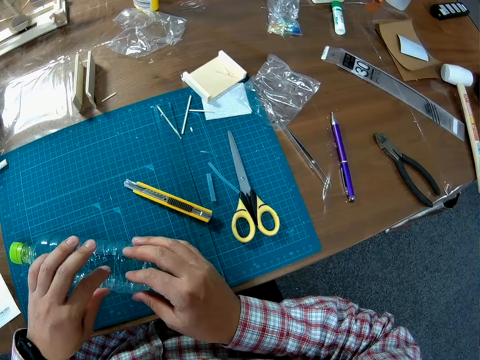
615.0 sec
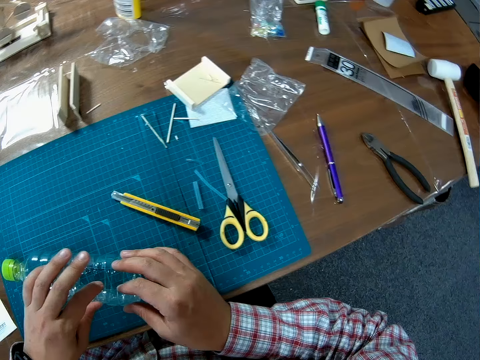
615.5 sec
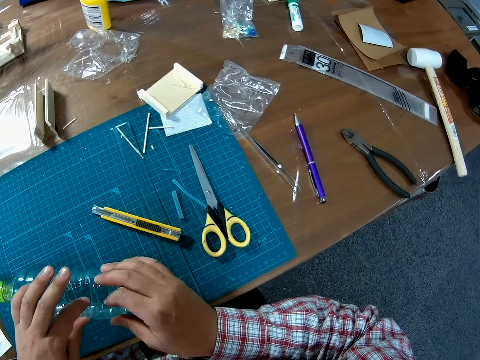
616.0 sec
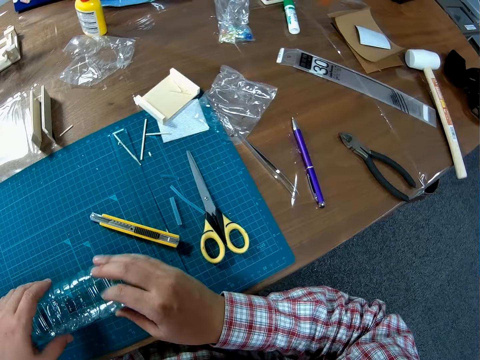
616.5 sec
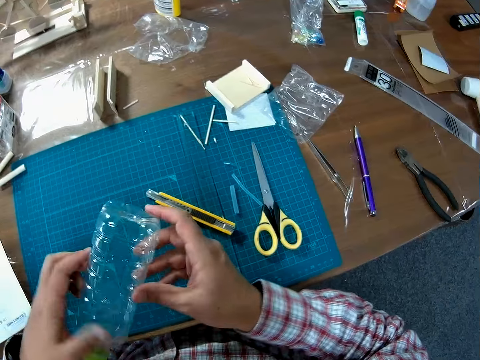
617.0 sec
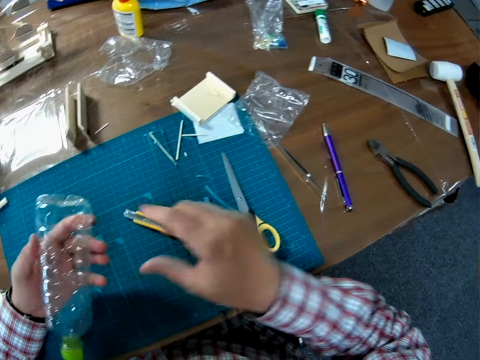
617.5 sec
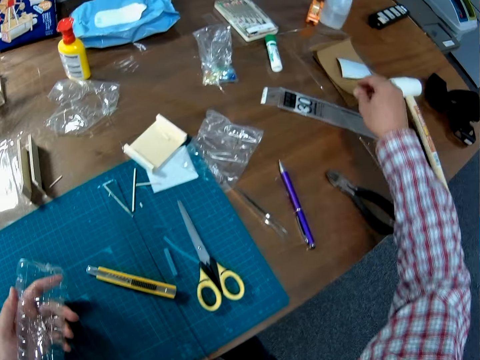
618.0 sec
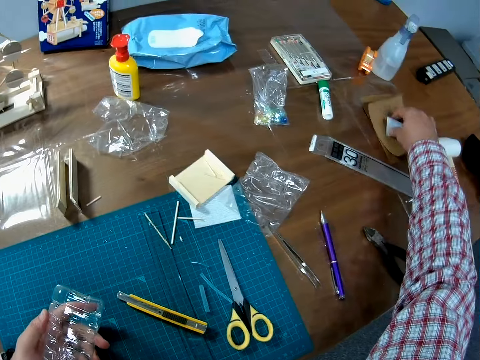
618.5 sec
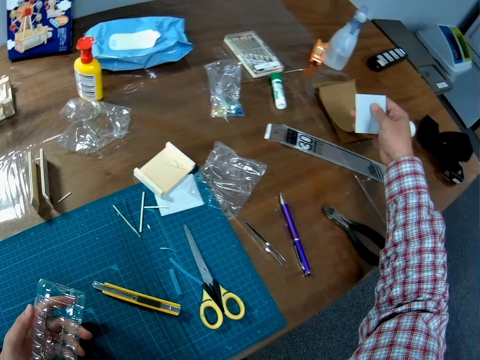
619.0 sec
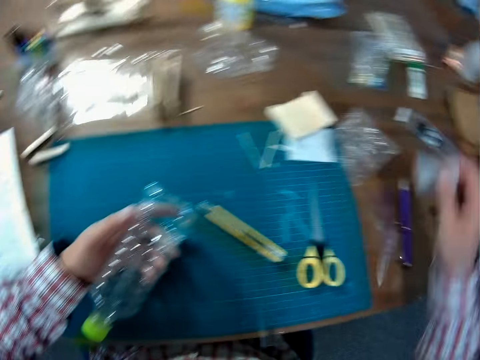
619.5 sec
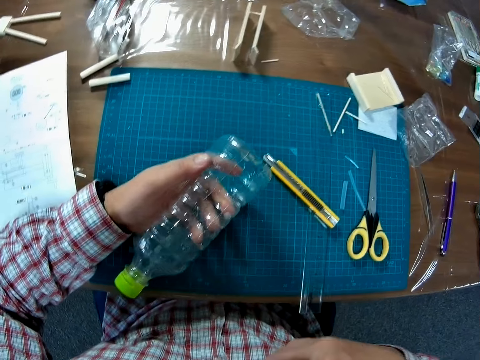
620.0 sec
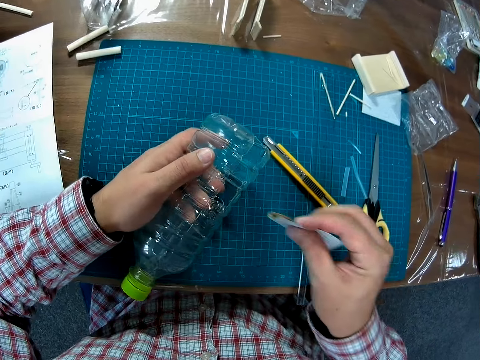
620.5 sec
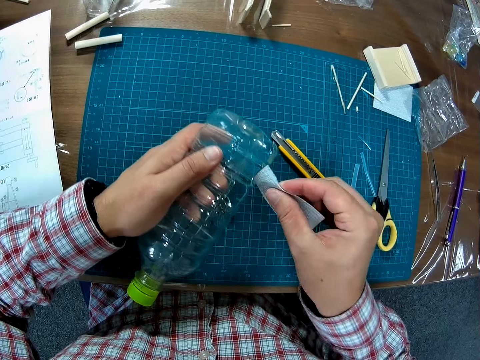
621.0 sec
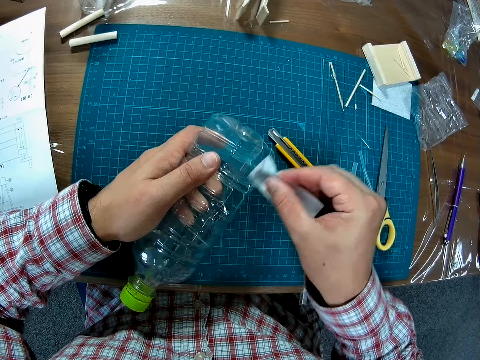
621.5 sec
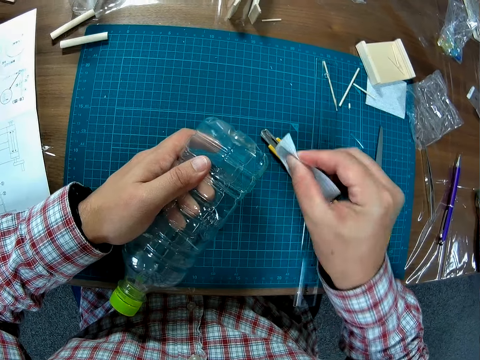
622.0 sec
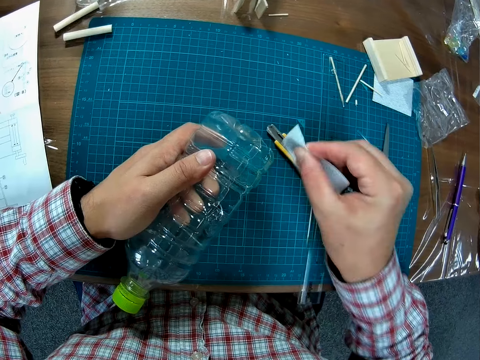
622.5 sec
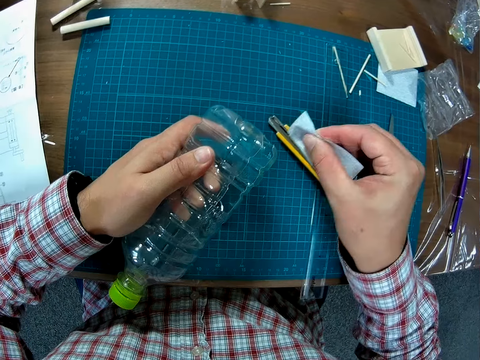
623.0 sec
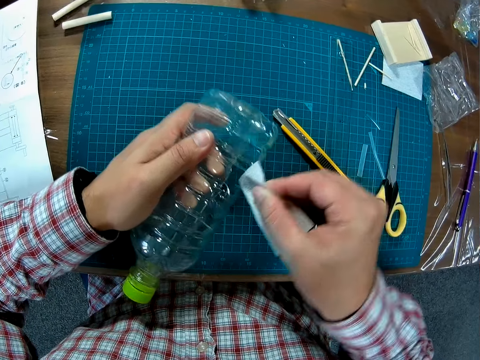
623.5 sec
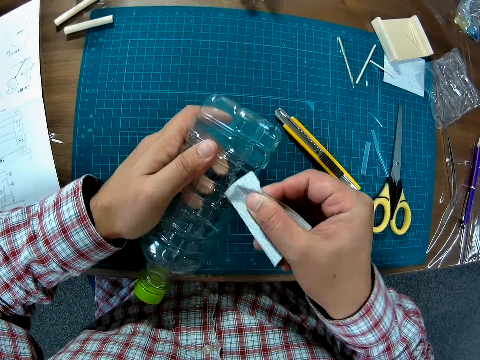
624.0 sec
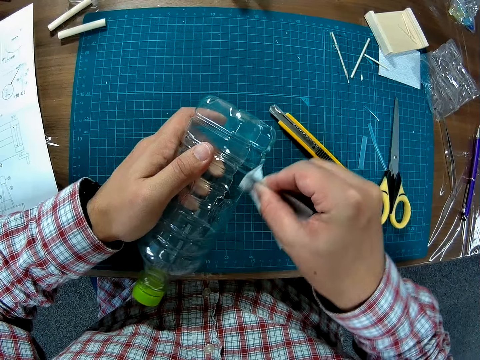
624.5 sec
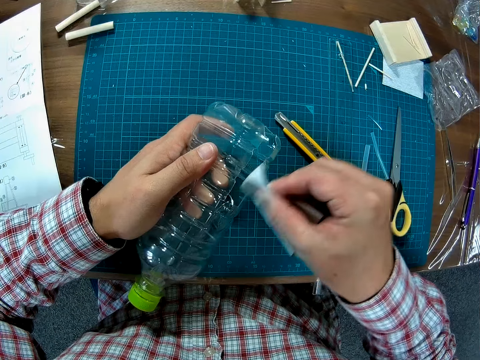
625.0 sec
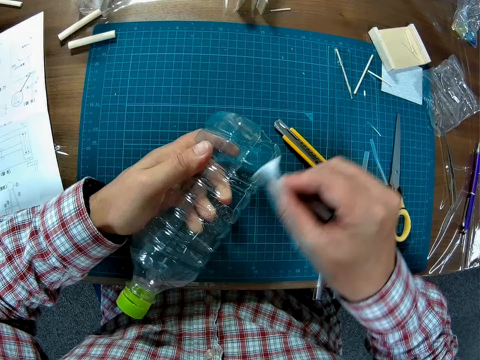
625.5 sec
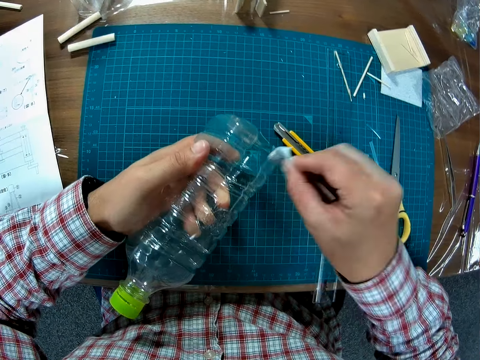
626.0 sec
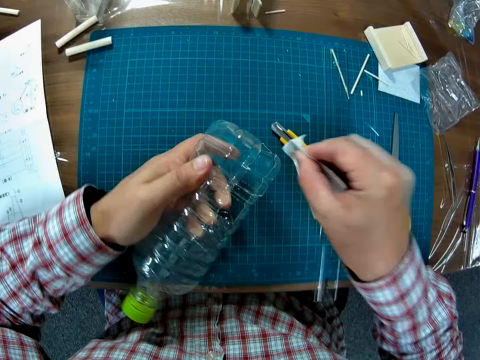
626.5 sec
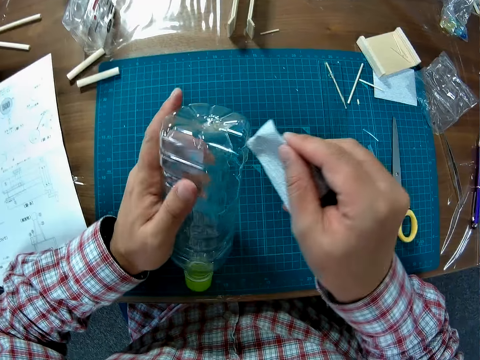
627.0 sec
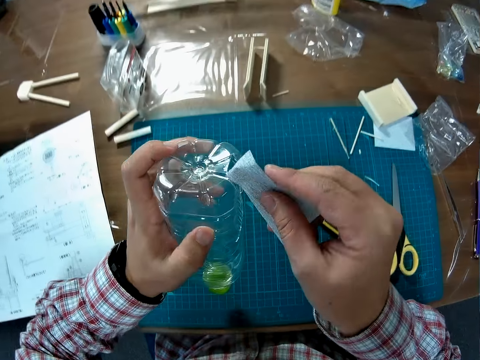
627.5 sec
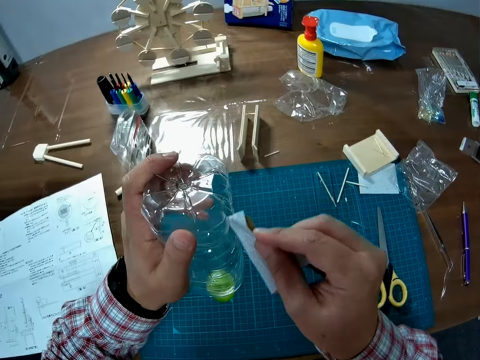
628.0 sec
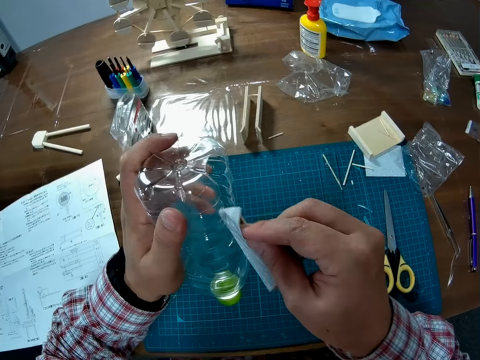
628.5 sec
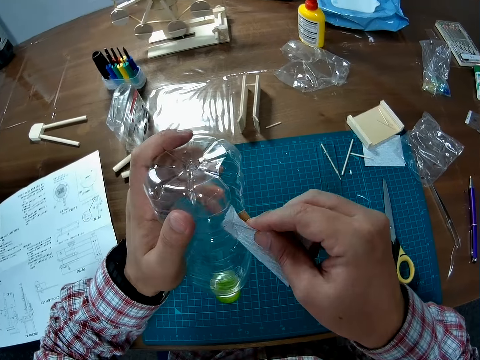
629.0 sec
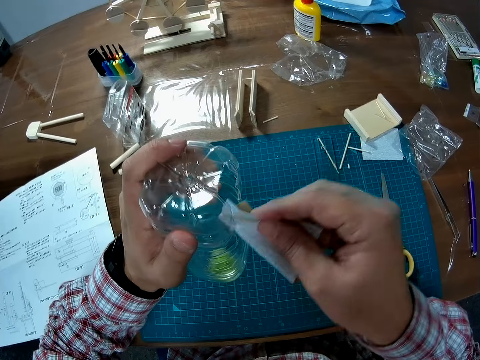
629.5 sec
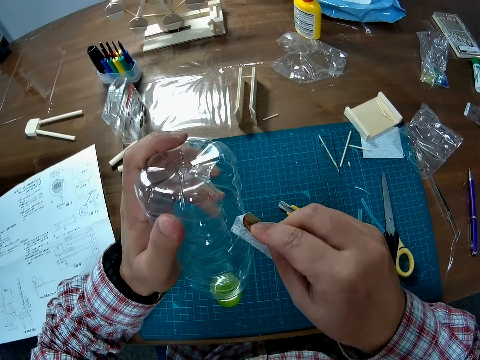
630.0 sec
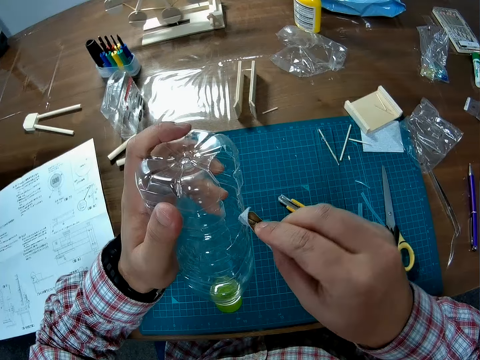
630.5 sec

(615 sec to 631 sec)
The camera wearer presses the edge of plastic. They pick up the plastic bottle. They pick up the sandpaper. They scratch the sandpaper on the bottle. They turn the bottle. They scratch the sandpaper on the bottle.

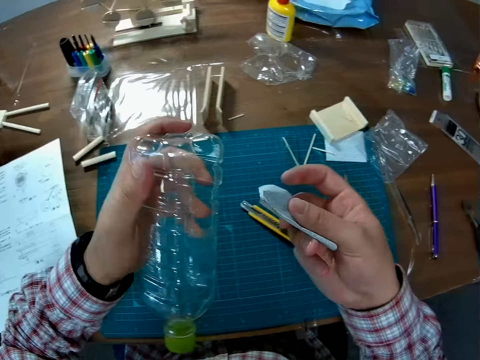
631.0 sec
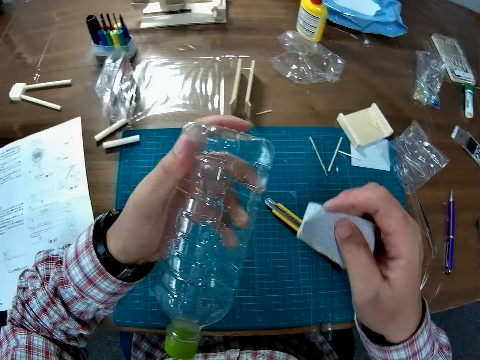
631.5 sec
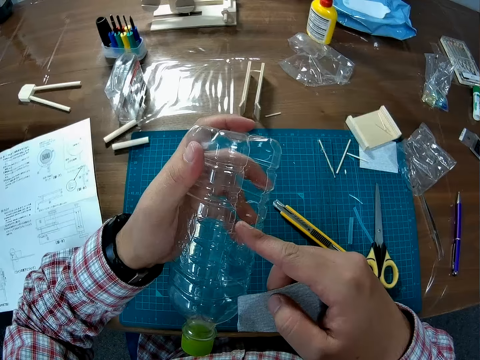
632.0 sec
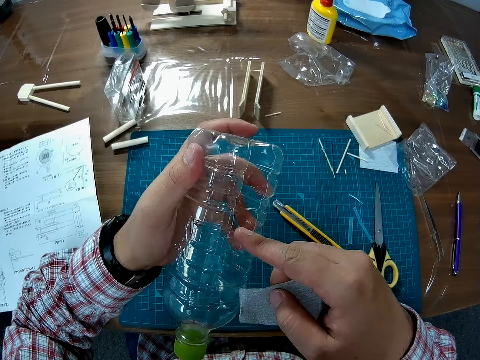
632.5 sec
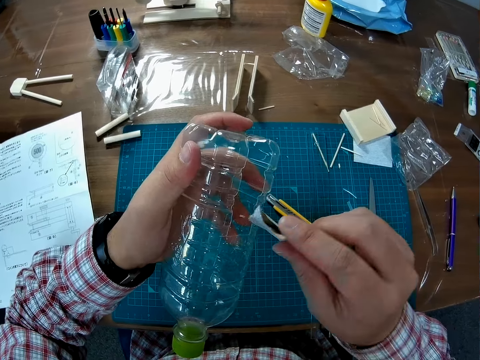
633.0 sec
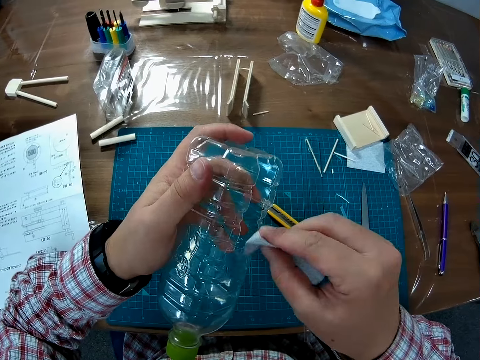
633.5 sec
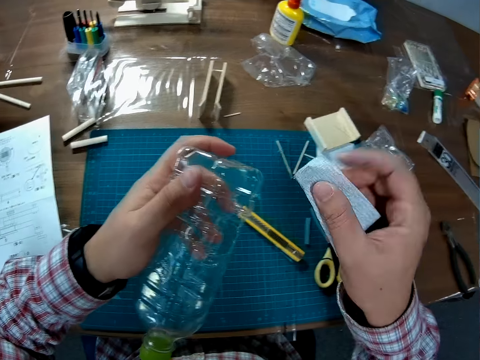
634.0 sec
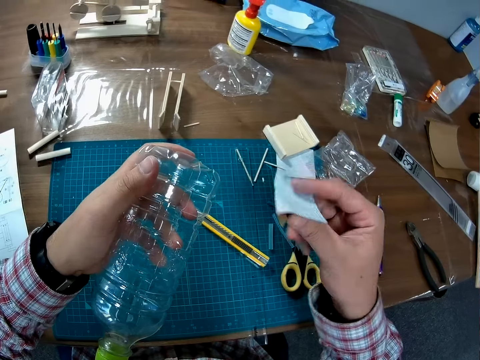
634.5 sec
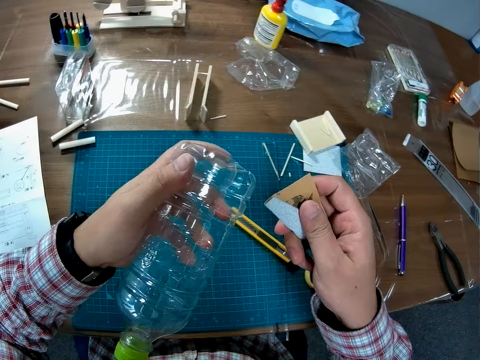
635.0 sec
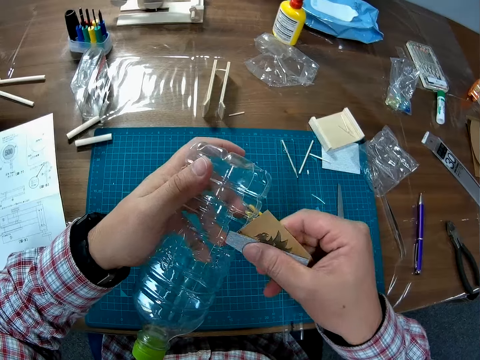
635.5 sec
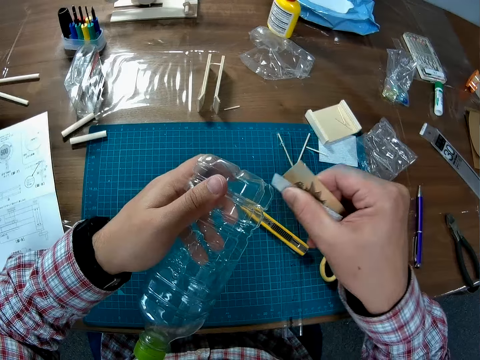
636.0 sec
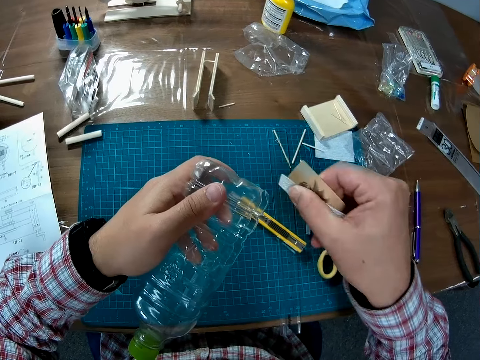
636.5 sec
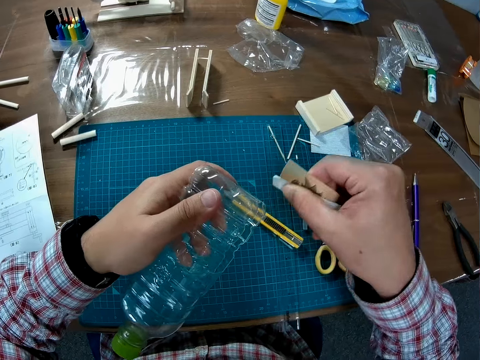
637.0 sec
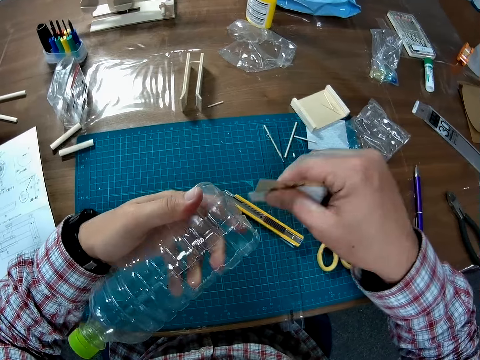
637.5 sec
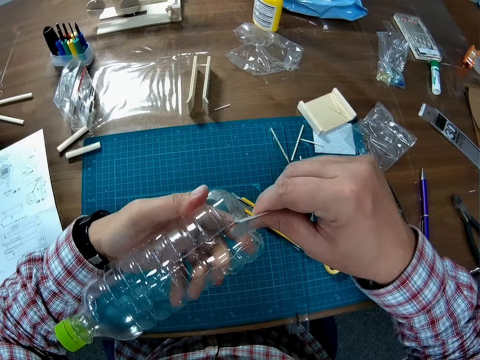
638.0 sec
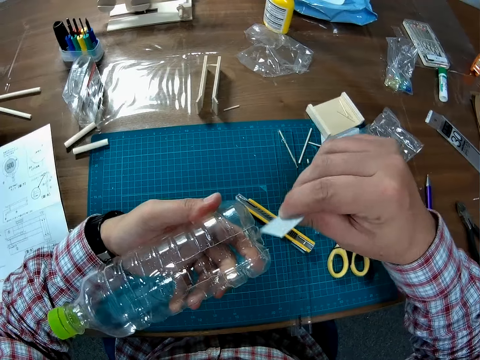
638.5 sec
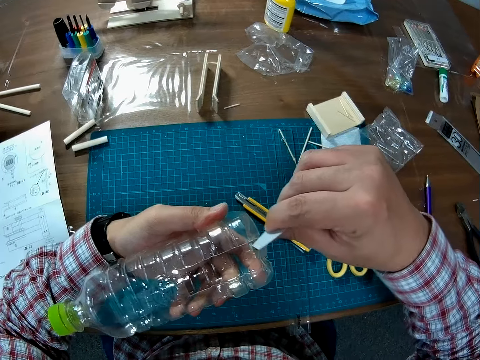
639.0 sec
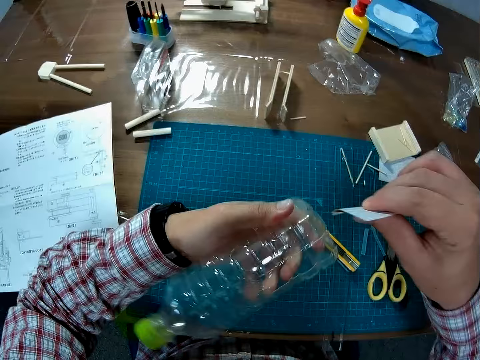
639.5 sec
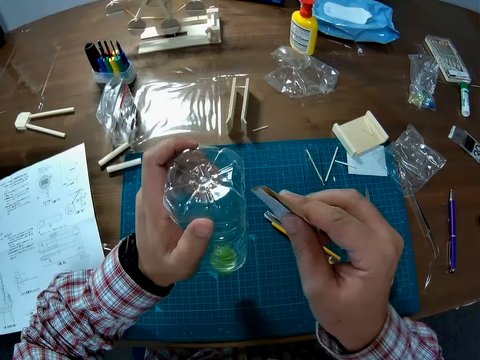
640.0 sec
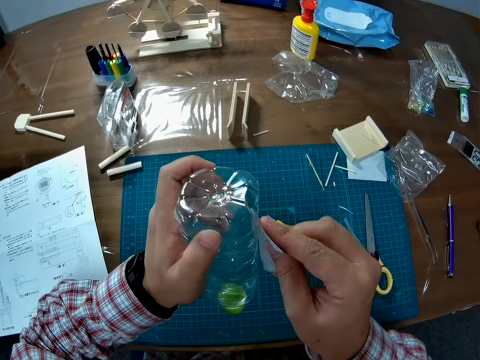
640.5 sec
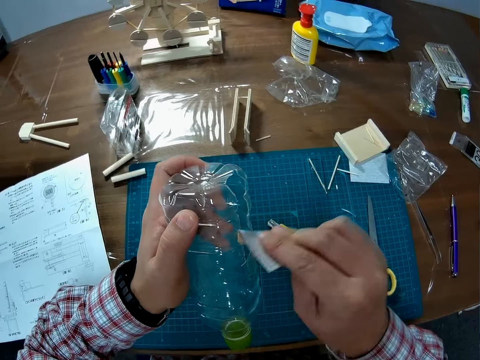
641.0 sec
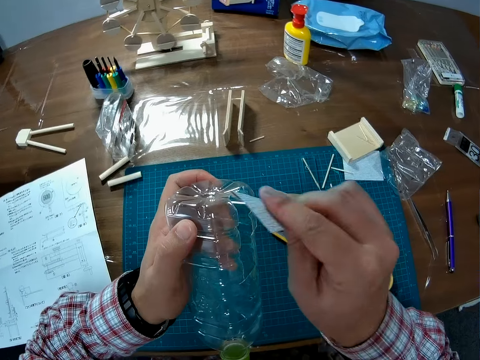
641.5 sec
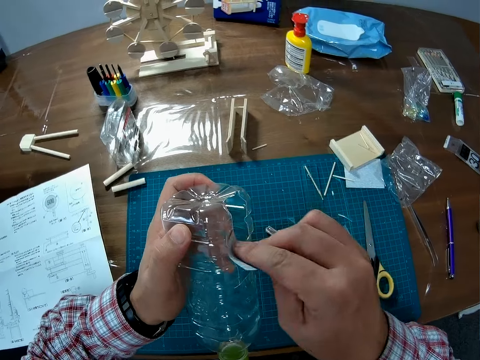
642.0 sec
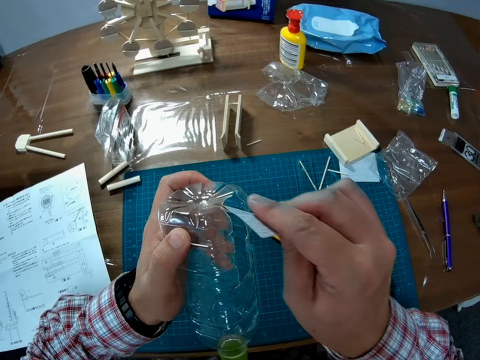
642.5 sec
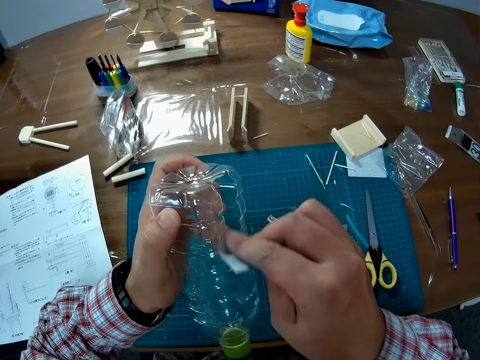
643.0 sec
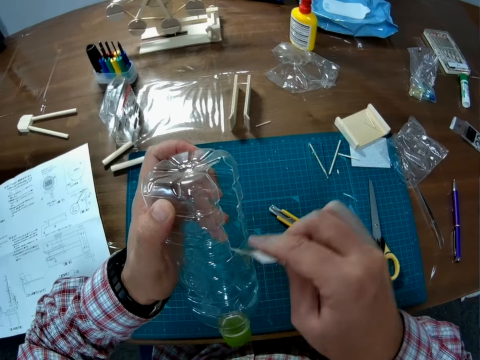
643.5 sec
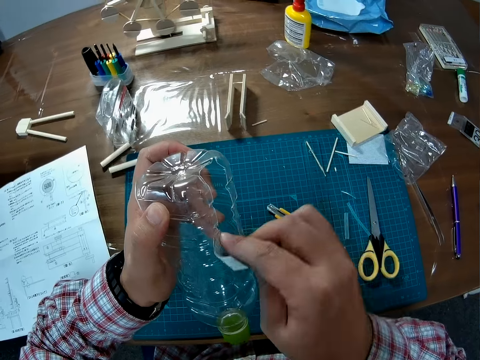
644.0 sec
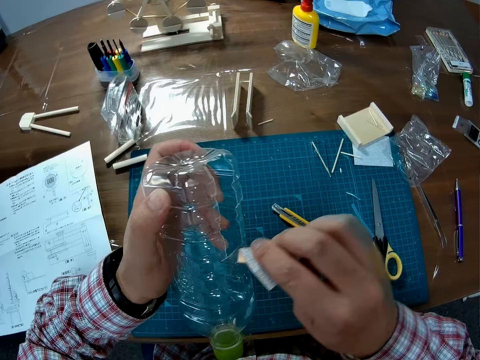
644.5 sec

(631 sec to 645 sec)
The camera wearer holds the cut part with his hand. He scratches the sandpaper on the bottle. He turns the sandpaper. He scratches the sandpaper on the bottle. He turns the bottle. He scratches the sandpaper on the bottle.
